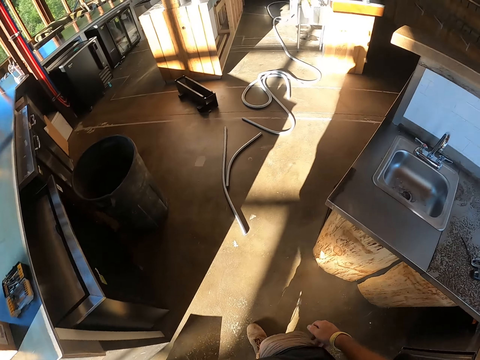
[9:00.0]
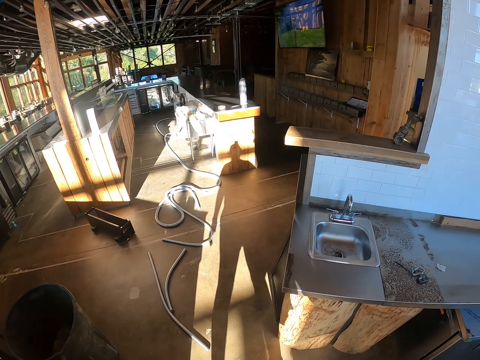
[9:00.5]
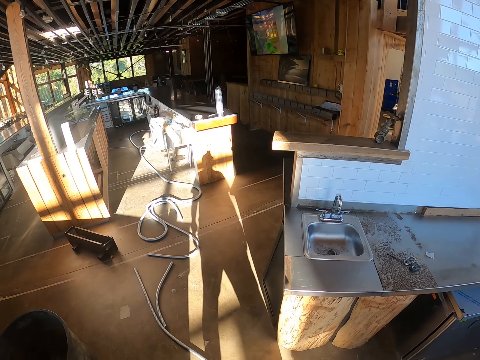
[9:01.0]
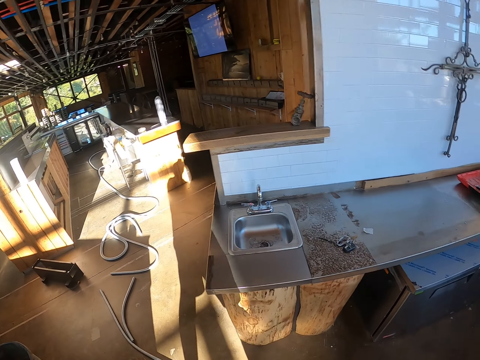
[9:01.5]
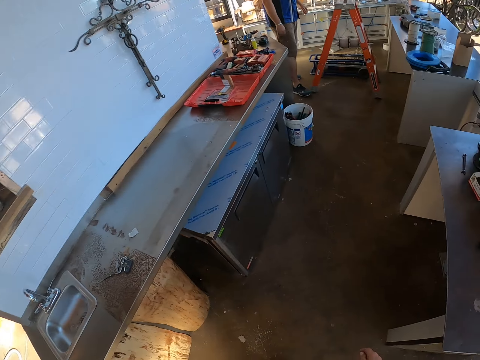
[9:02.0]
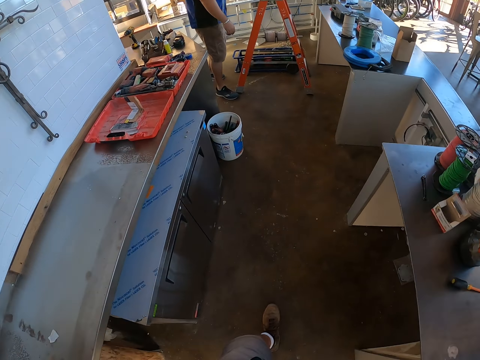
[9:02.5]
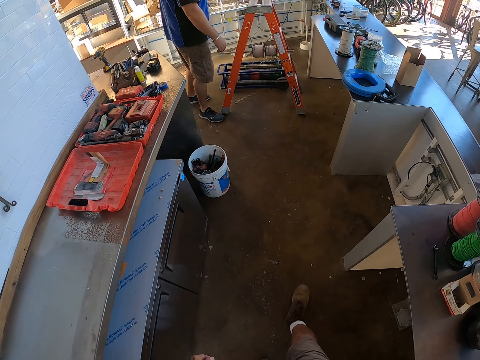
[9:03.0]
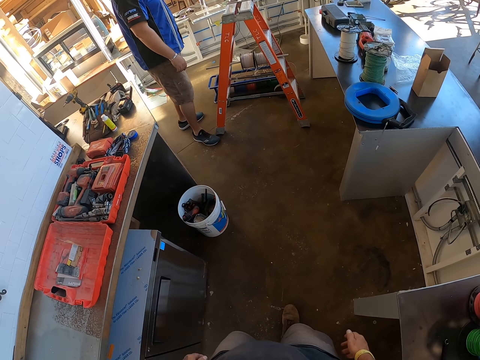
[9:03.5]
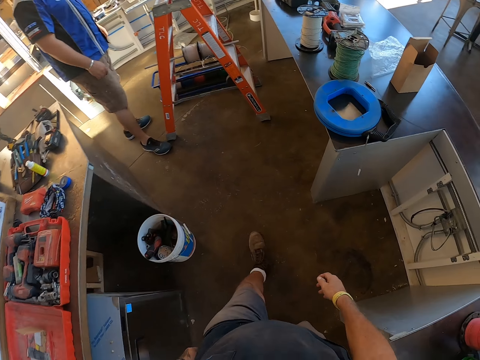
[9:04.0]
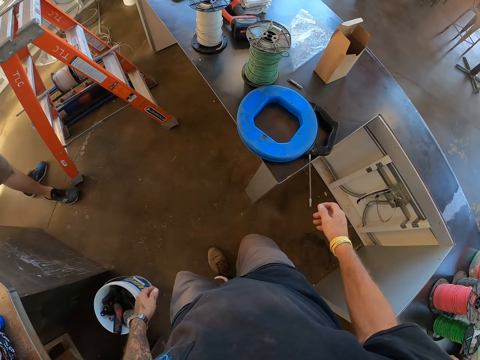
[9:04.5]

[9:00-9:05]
The camera wearer looks around the room. They walk beside the table. A man stands beside the ladder.

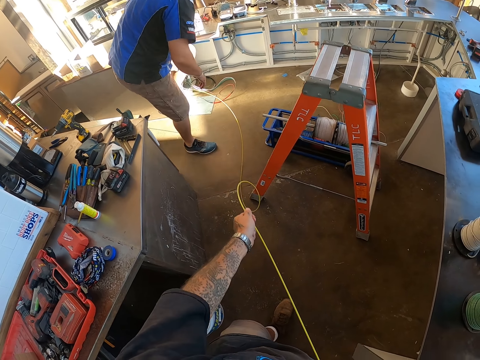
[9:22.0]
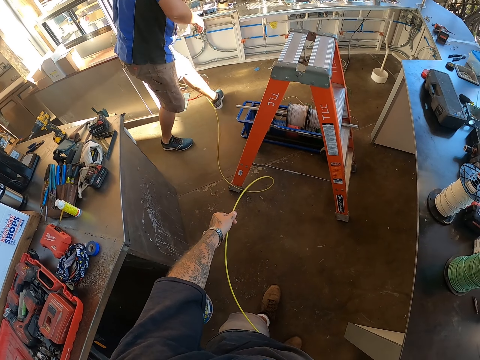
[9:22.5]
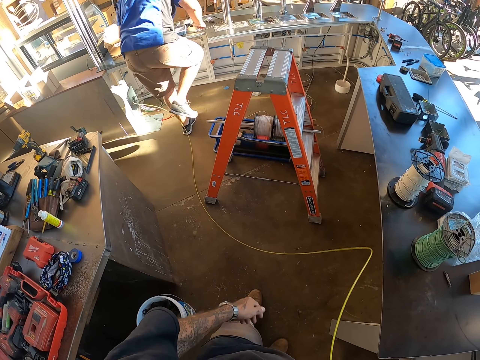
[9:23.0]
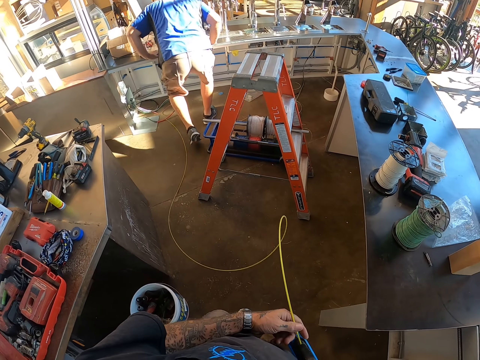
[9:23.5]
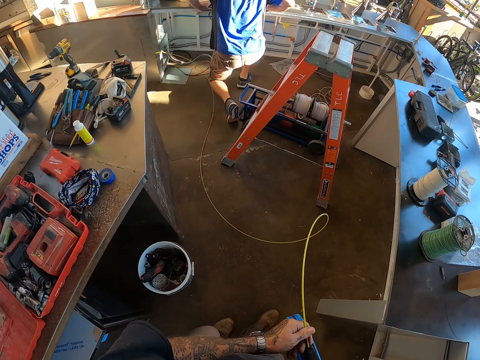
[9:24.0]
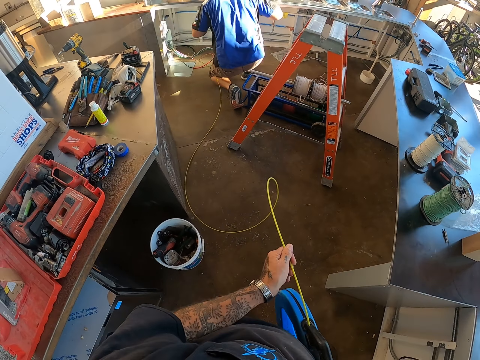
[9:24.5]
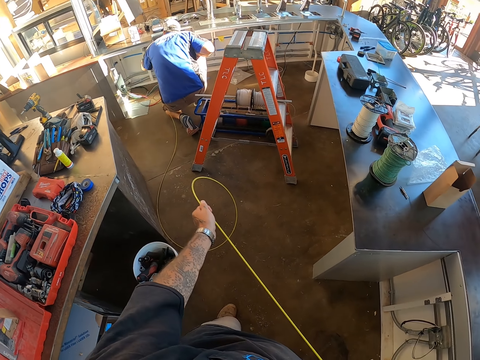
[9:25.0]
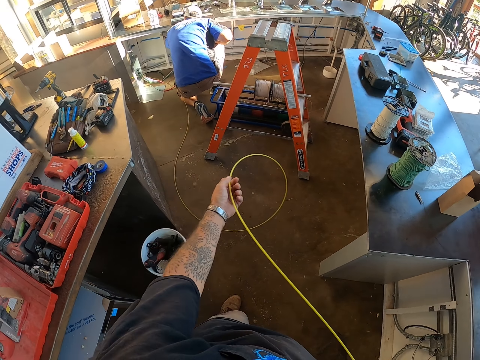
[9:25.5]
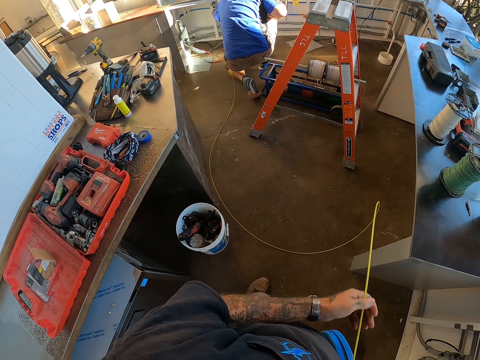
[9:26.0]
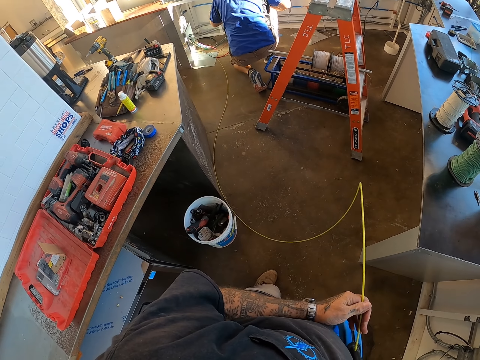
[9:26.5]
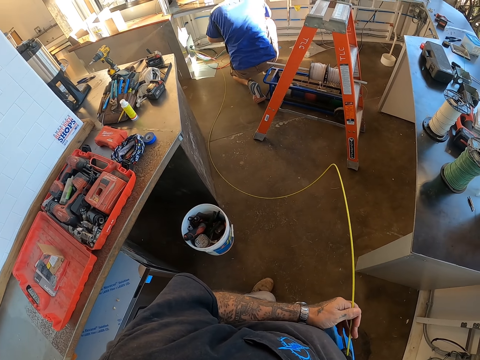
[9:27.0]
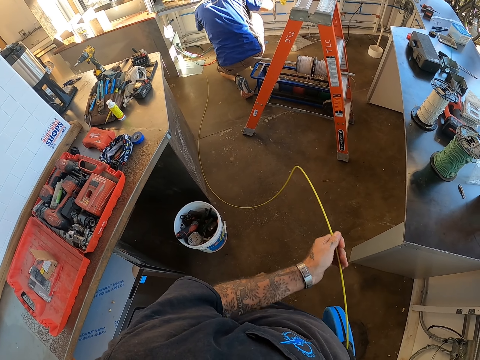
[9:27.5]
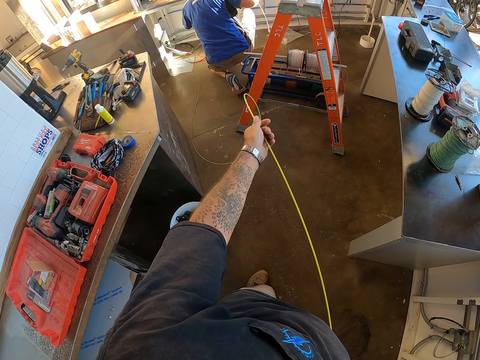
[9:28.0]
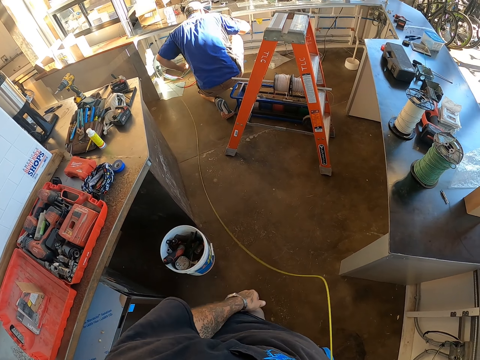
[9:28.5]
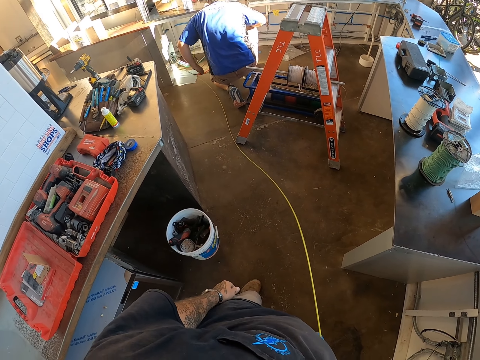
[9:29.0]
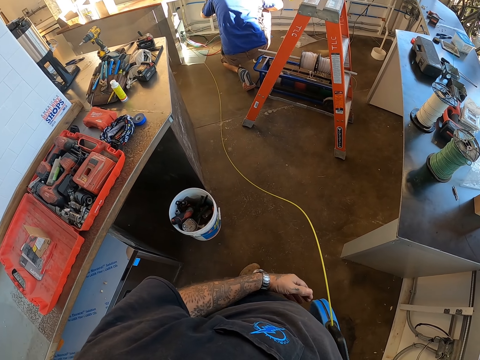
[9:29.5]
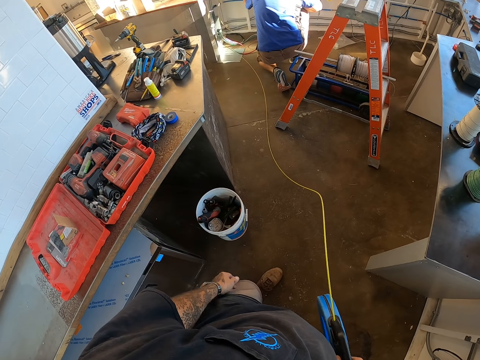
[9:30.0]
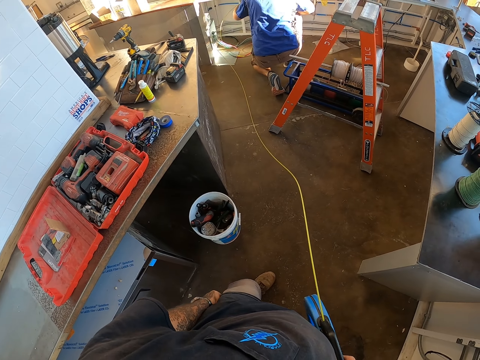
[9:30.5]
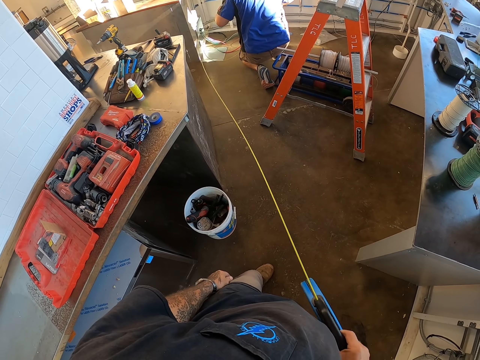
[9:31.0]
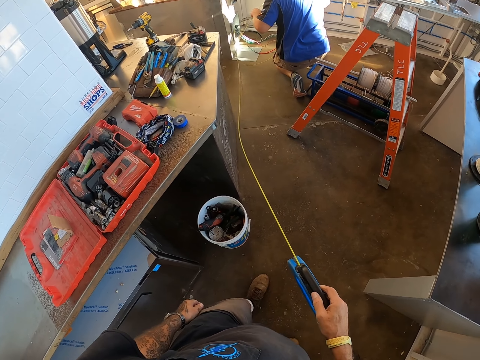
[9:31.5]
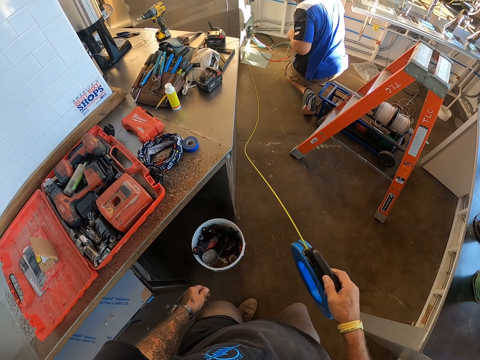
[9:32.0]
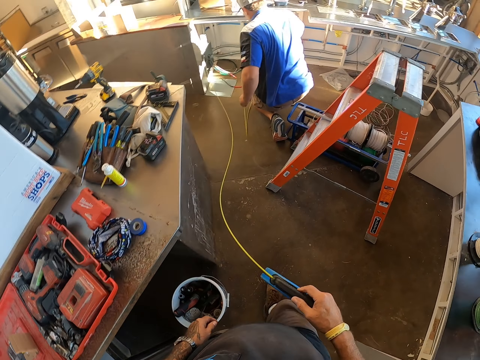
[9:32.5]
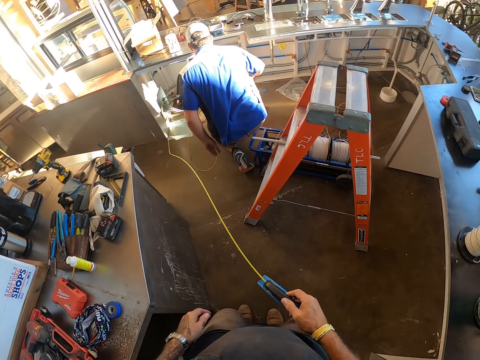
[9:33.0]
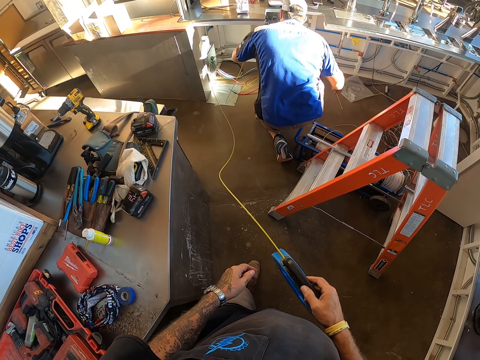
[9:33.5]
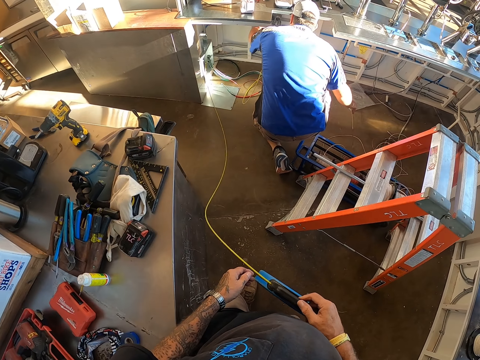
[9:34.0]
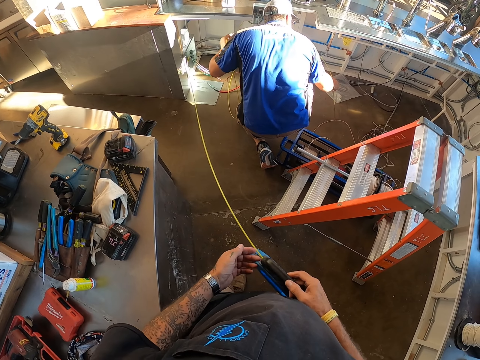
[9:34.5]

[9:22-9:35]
The camera wearer pulls out a cable. A man steps over the cable. The man kneels beside the table. The man looks under the table. The camera wearer pulls out the cable again. The man pulls the cable under the table. The camera wearer walks towards the man.

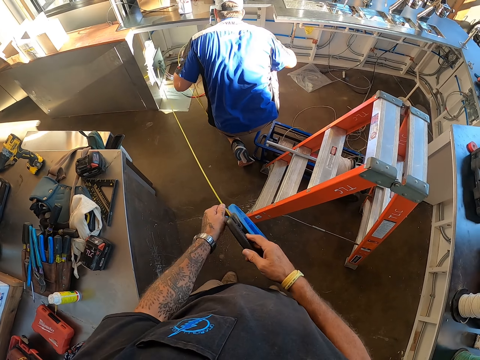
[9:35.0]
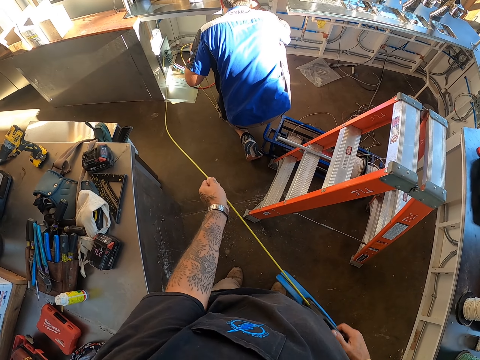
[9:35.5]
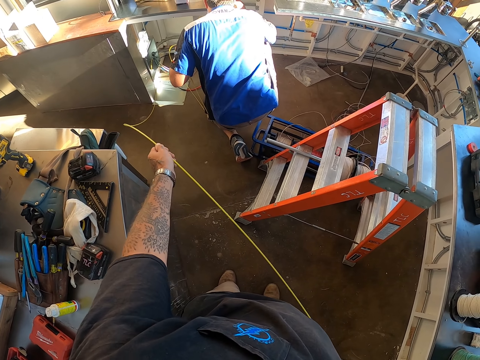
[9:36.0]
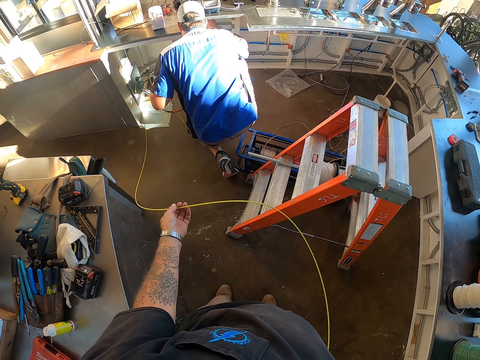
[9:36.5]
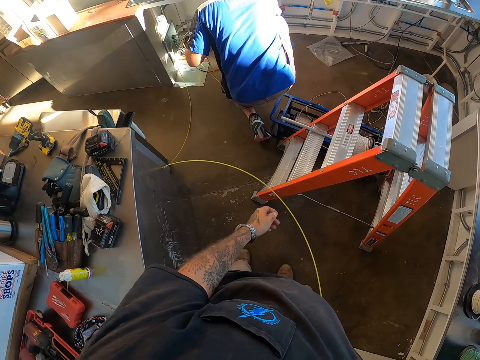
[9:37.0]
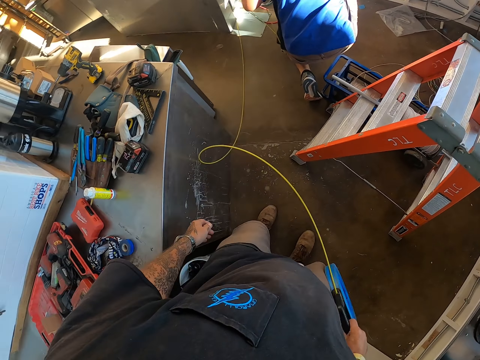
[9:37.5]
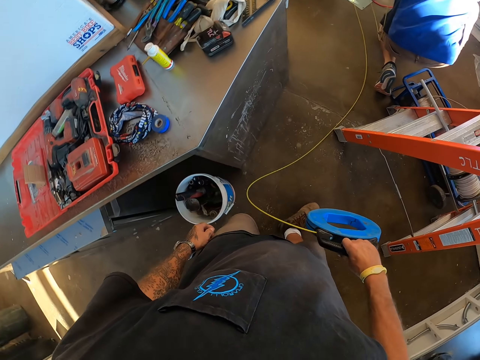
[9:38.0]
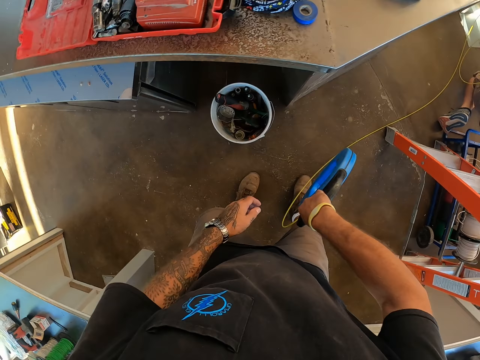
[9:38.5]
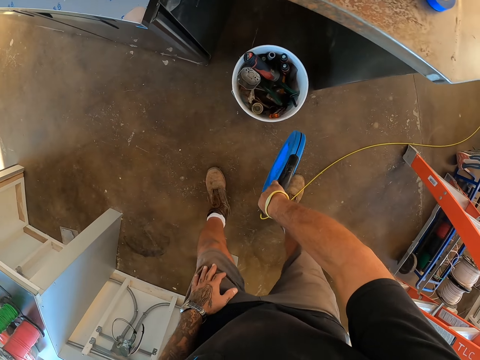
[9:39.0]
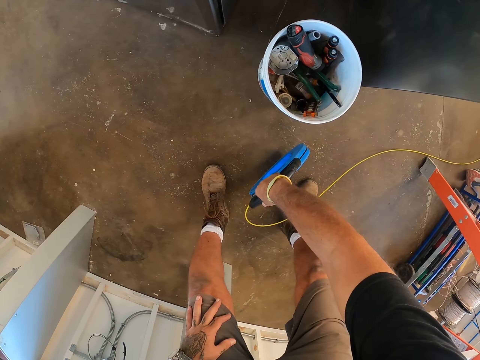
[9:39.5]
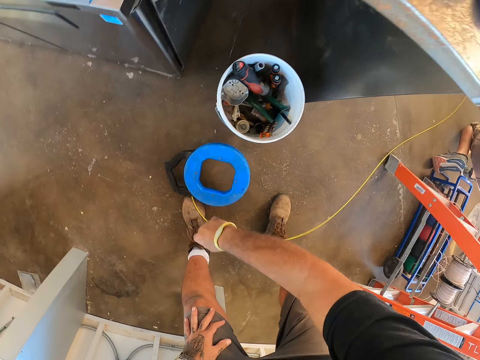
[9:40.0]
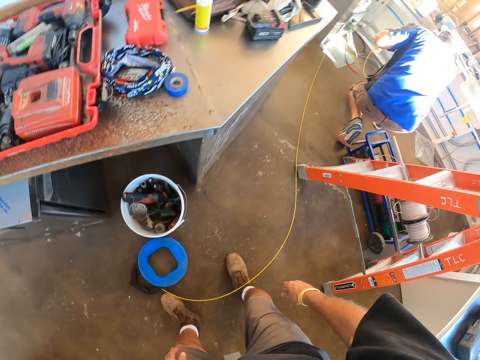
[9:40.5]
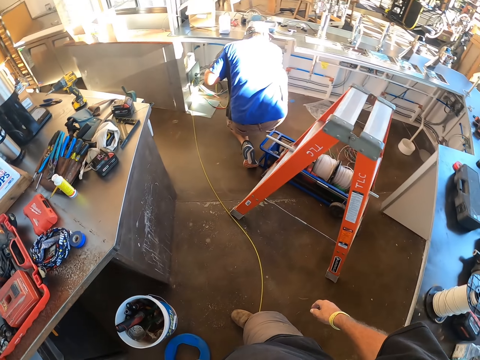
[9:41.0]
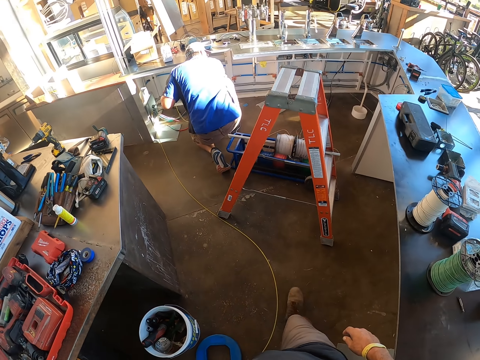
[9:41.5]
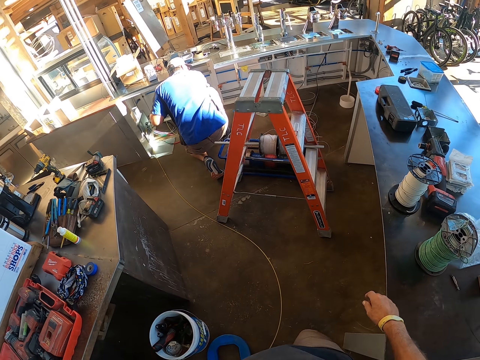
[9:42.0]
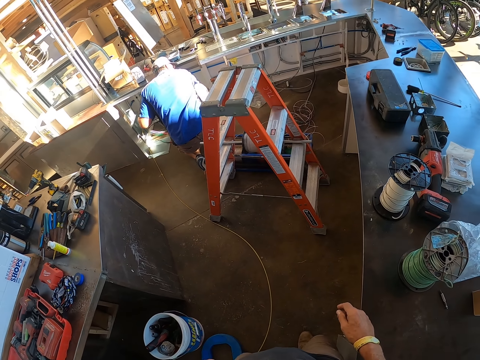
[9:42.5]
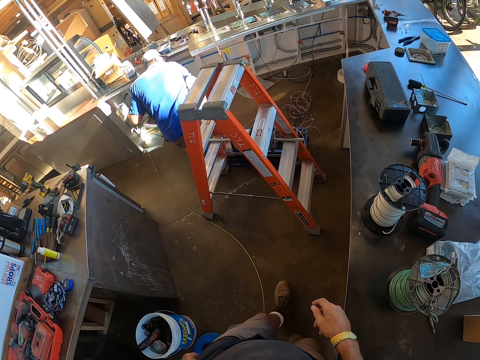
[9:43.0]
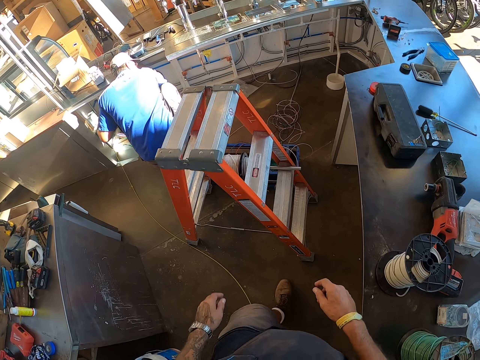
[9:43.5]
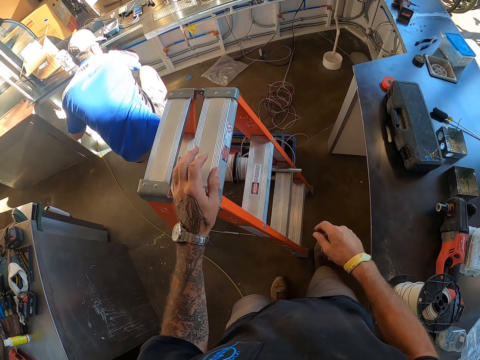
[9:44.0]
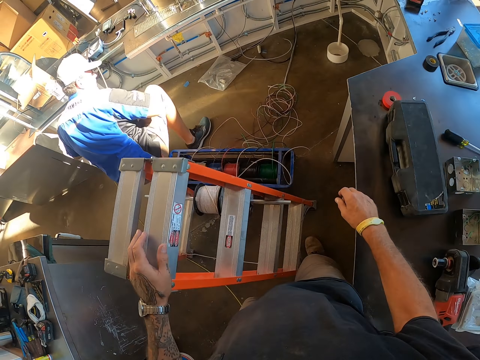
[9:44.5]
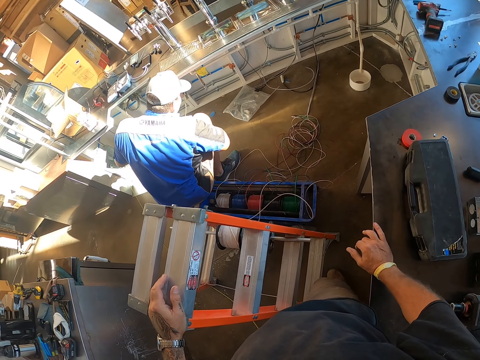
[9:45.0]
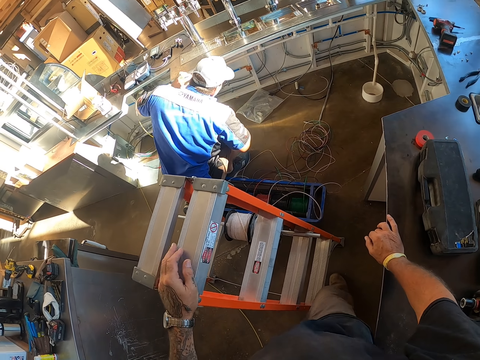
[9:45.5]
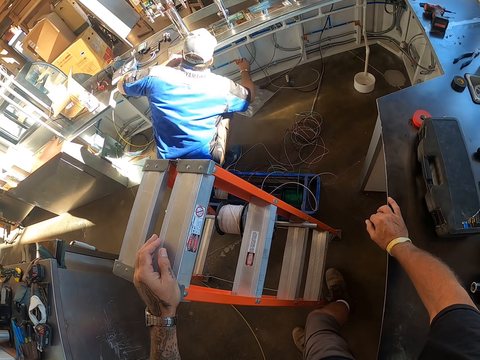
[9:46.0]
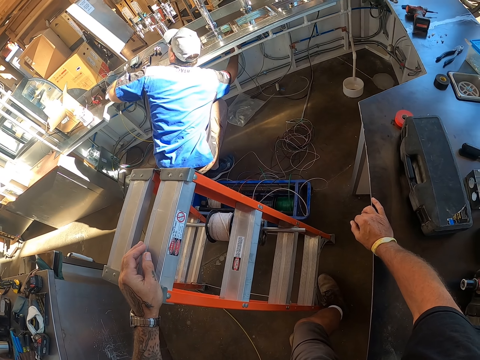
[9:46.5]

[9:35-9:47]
The camera wearer pulls out a cable. They put down the cable holder. They turn around. They walk towards the ladder. They put hands on the ladder and a table. A man stretches his hand under the table.
